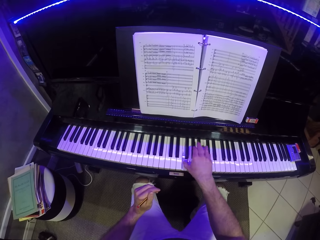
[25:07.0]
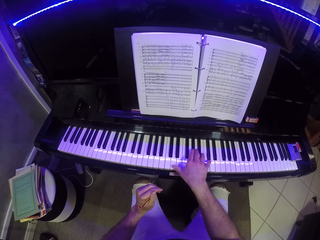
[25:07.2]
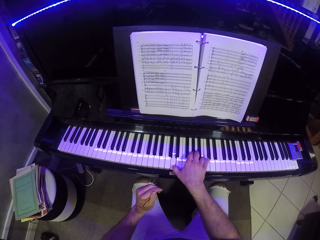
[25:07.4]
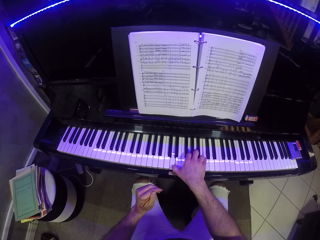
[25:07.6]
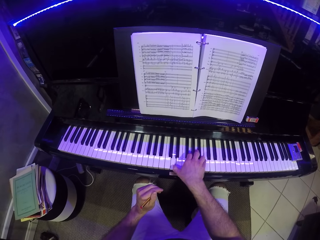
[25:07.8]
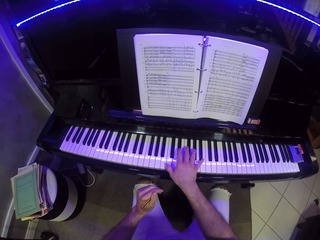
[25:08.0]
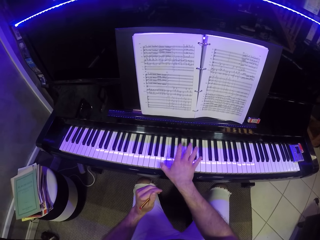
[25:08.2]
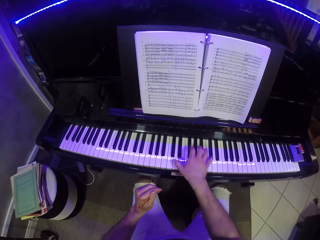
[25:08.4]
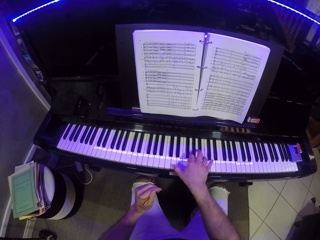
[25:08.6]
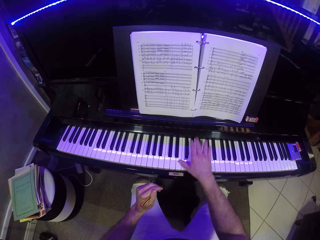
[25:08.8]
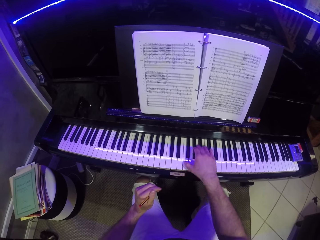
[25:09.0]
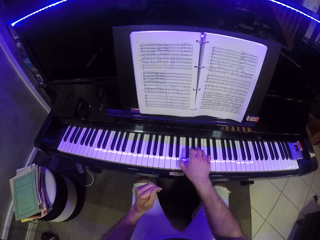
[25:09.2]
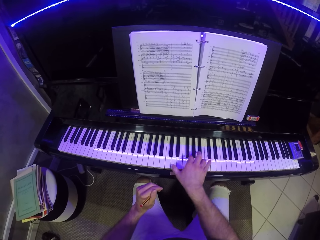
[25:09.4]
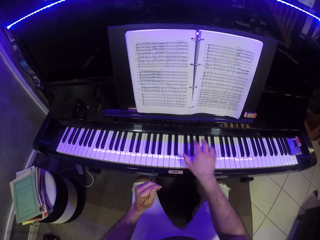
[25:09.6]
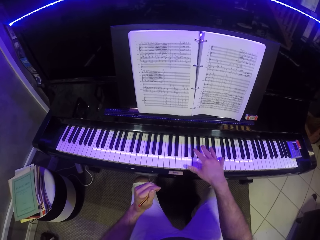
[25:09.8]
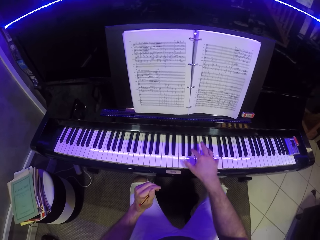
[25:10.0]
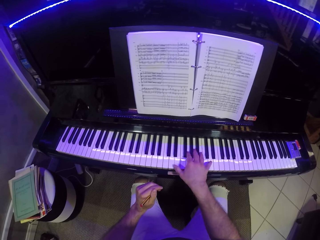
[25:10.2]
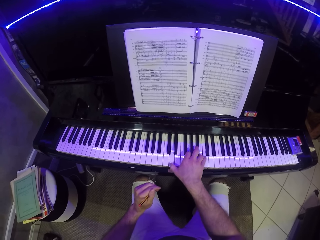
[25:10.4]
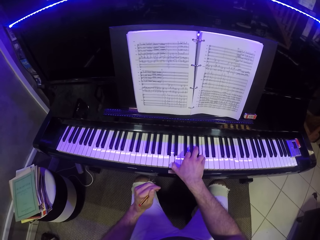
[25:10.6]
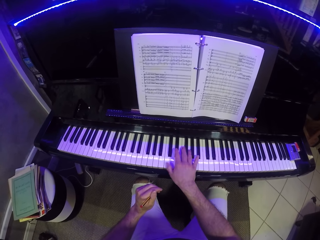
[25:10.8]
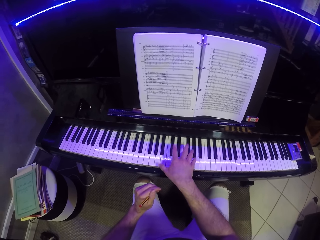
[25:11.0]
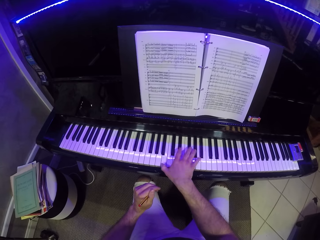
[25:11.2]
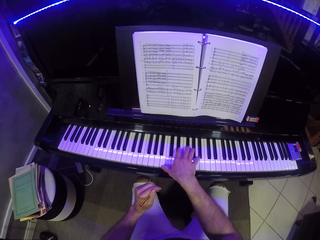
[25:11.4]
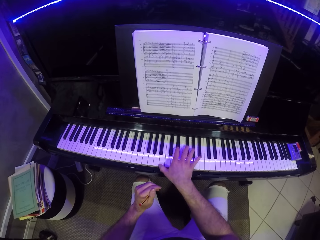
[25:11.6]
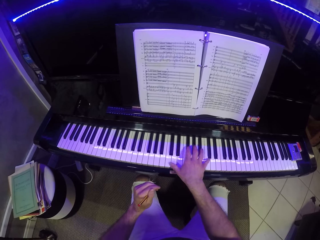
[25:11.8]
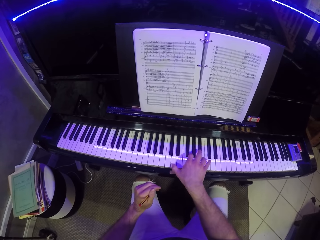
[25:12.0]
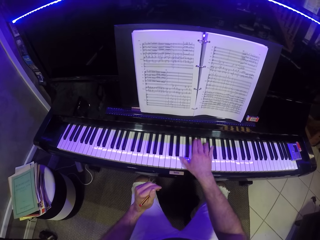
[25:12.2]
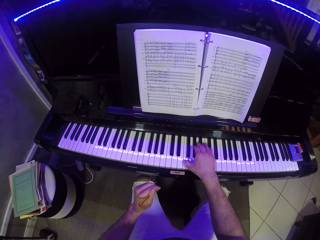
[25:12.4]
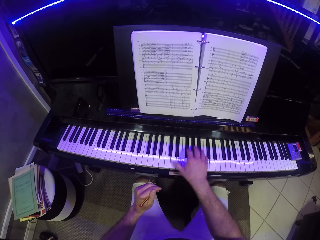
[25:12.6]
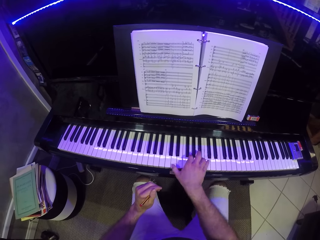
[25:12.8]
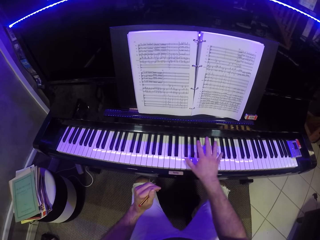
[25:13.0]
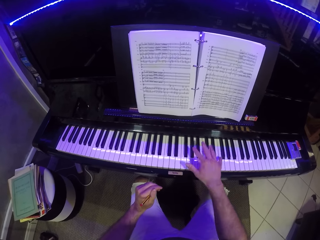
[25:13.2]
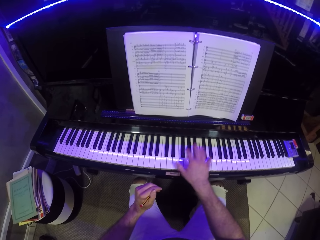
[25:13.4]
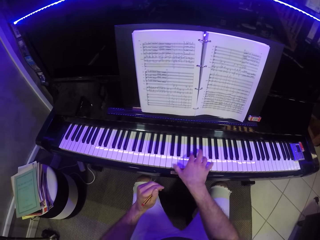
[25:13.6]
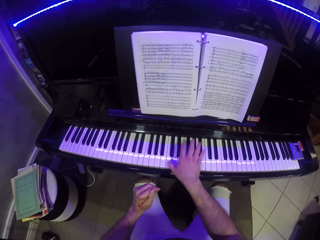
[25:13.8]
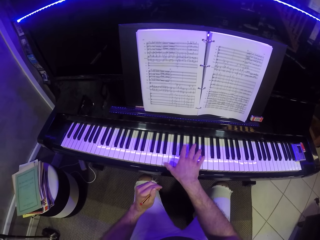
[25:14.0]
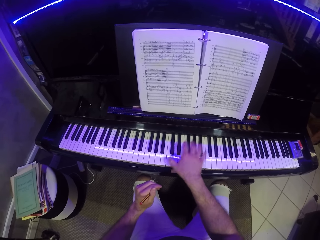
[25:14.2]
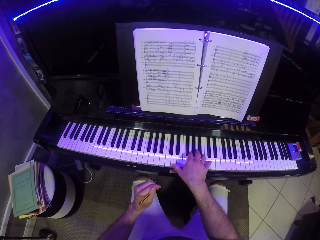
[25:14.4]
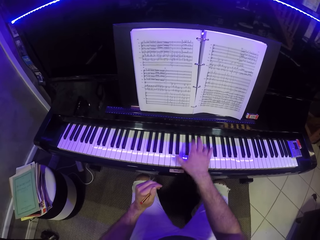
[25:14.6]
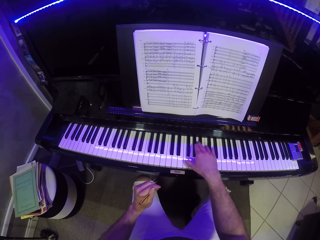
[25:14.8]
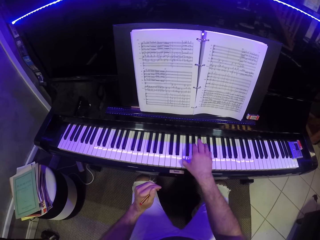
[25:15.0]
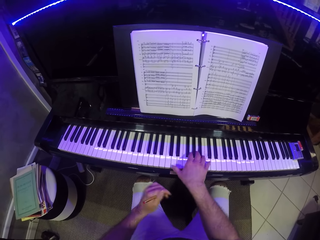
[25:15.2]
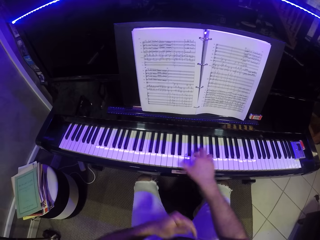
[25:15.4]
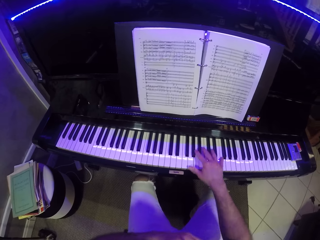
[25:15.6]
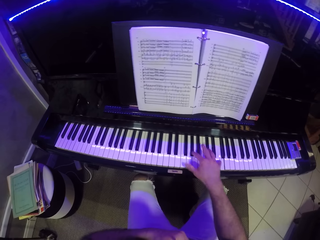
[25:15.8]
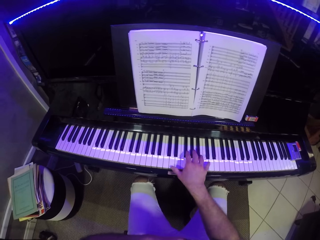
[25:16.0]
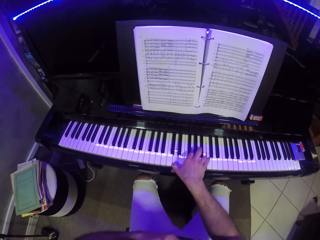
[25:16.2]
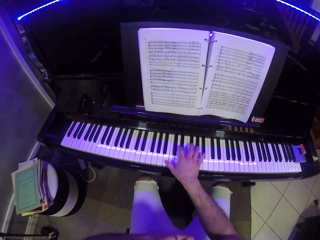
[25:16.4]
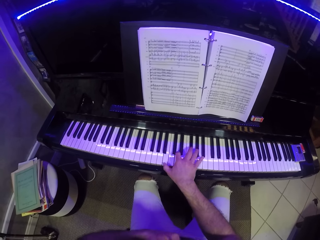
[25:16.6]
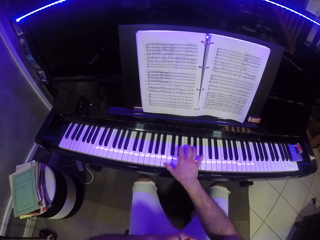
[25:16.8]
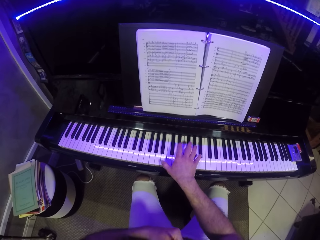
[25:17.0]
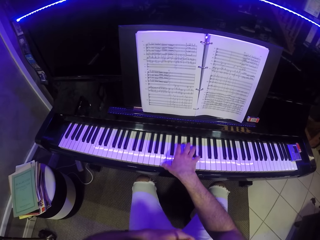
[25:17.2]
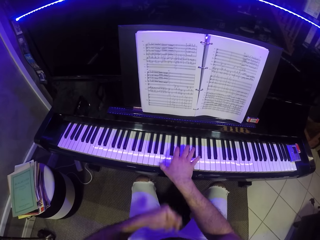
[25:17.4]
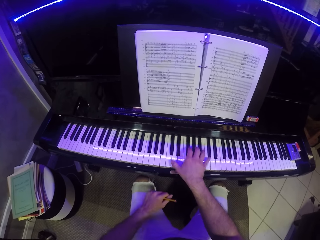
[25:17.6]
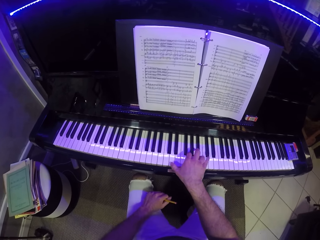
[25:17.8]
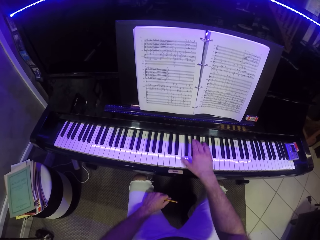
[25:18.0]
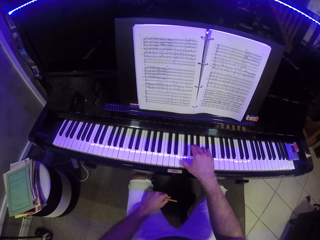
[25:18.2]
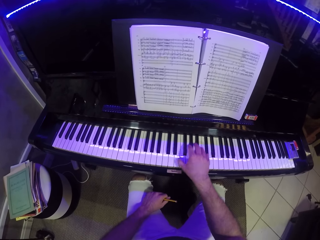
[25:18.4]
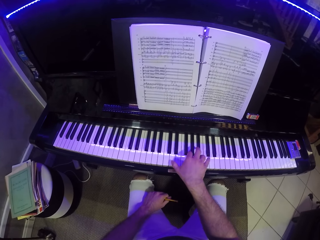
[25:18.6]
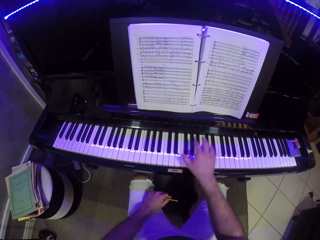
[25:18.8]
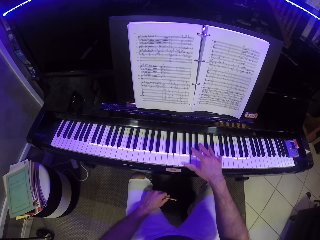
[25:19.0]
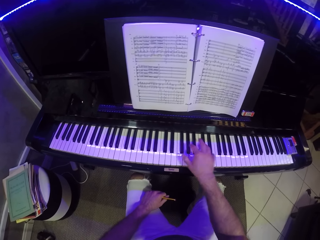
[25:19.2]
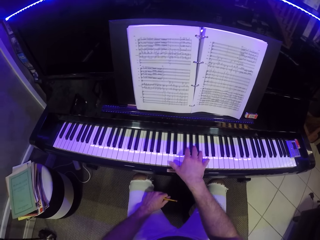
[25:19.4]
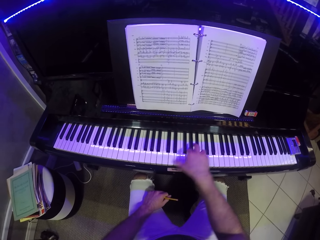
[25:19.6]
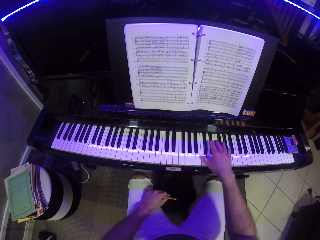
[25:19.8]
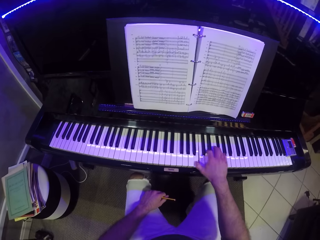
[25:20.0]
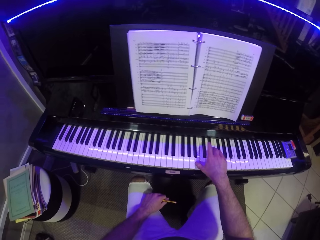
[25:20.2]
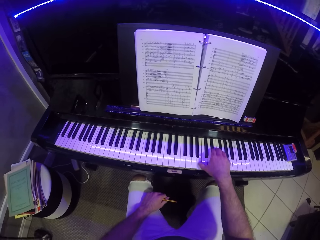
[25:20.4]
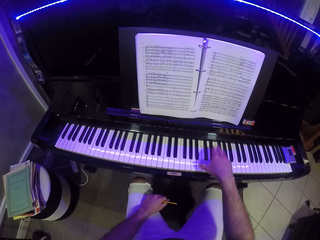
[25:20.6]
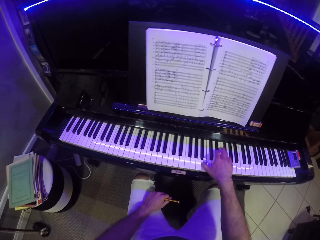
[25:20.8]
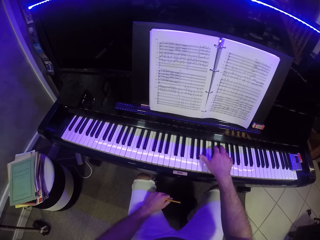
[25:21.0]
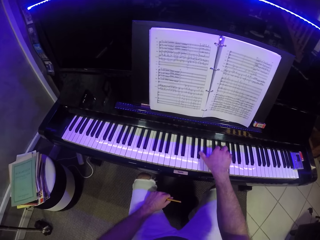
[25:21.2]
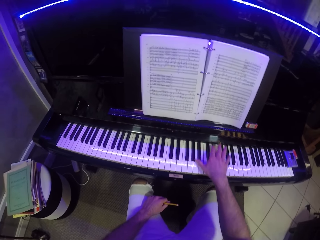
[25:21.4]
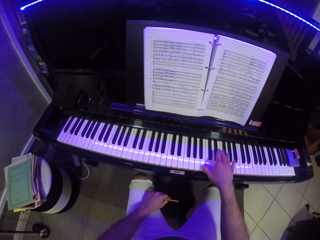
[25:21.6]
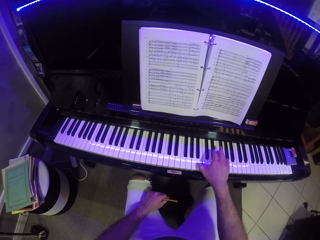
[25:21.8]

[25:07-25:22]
The camera wearer places the left hand on his lap. He plays the piano with his right hand.

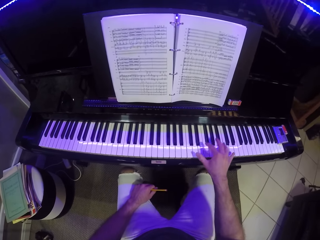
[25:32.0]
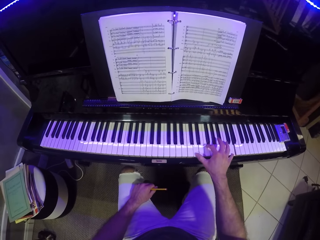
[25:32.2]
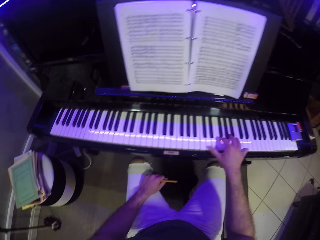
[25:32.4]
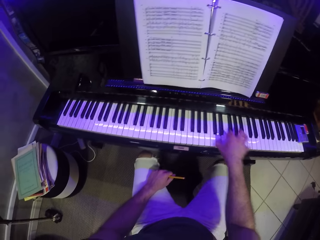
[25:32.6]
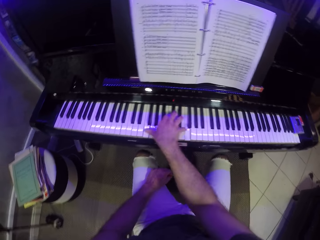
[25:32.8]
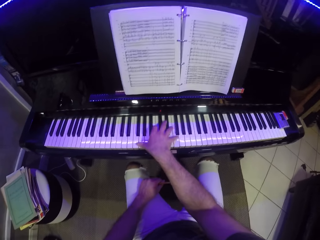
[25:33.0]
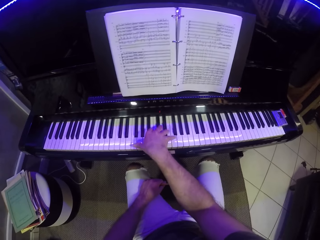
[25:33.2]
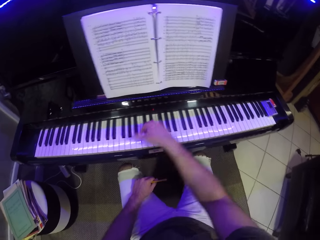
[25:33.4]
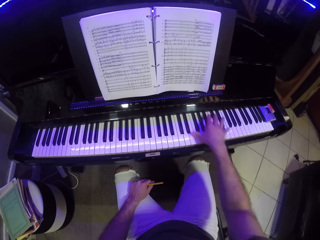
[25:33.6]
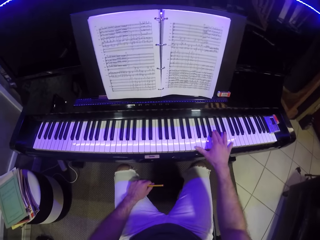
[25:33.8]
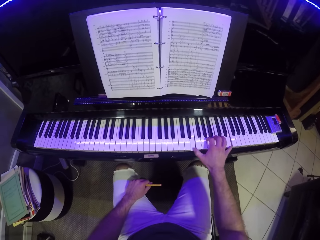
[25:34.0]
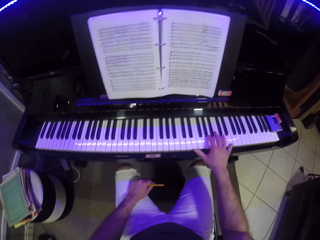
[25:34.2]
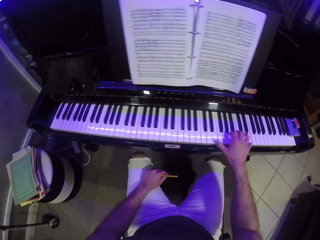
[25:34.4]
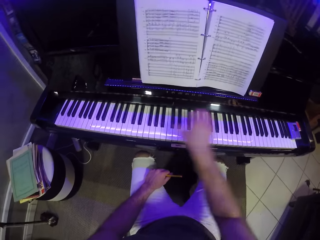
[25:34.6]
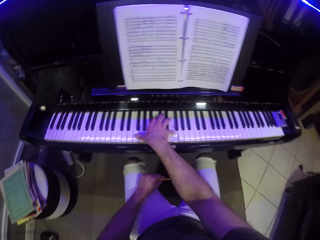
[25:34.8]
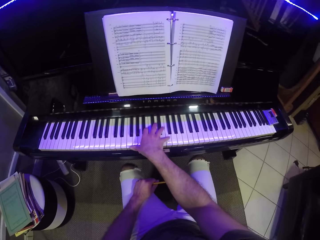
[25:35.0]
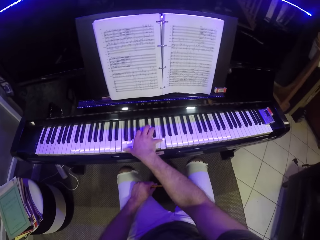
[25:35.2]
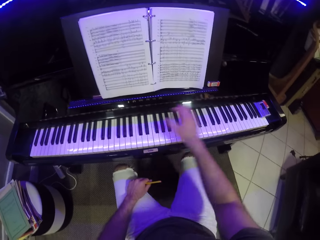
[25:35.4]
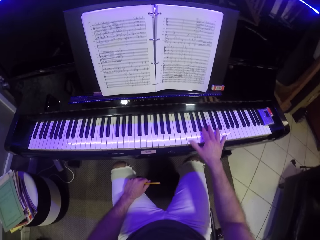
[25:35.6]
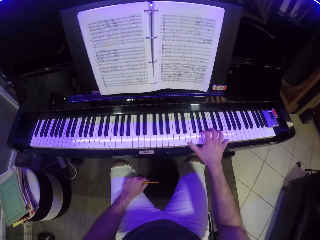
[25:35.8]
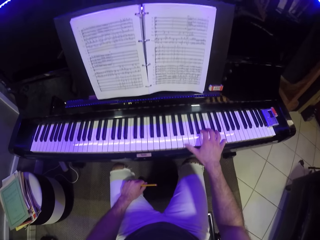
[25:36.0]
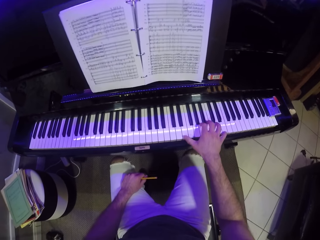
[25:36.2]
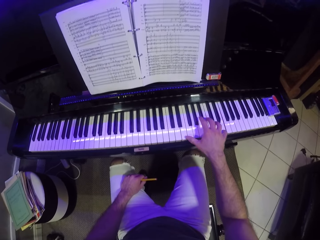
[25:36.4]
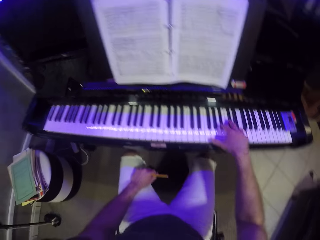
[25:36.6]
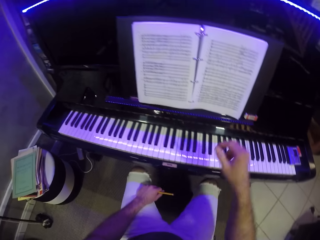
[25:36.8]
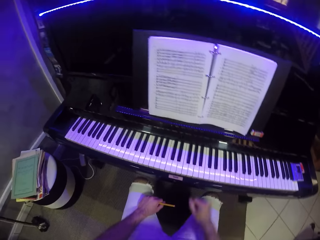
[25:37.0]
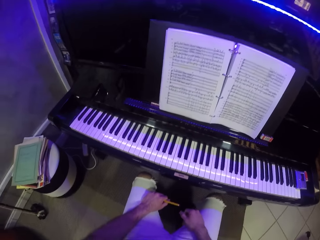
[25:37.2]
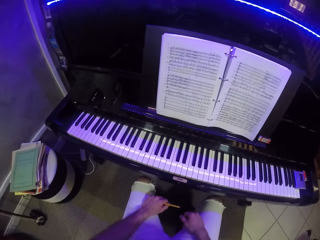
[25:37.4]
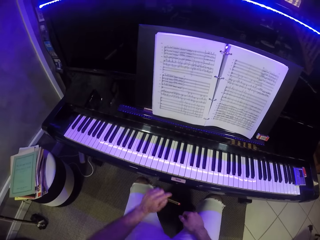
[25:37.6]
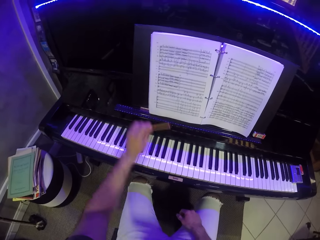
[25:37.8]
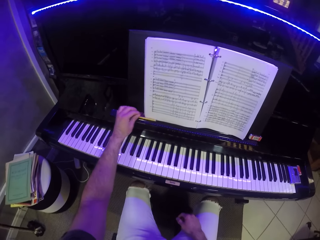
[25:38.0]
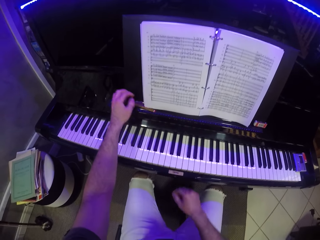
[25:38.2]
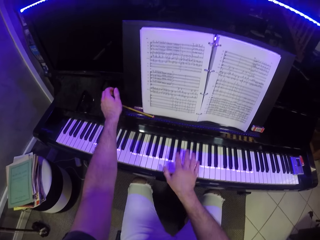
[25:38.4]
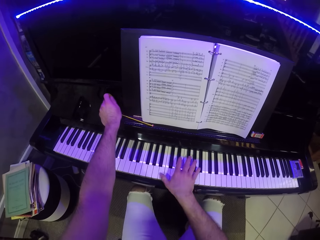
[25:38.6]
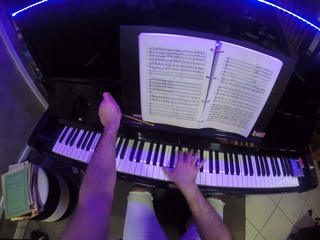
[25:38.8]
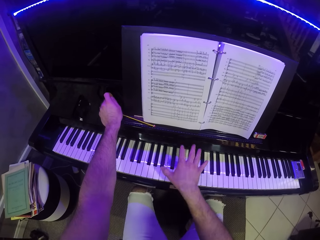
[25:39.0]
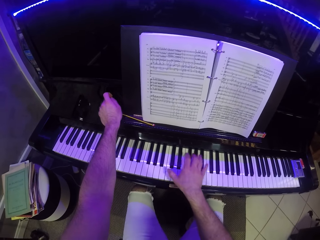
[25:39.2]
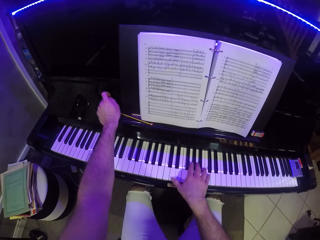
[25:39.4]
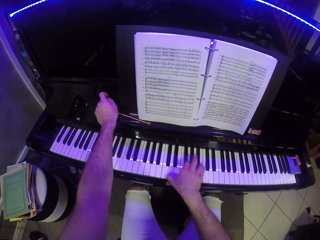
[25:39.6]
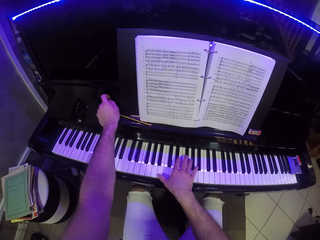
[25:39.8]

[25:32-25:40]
The camera wearer drops the pencil on the piano with his left hand. He plays the piano with his right hand.
